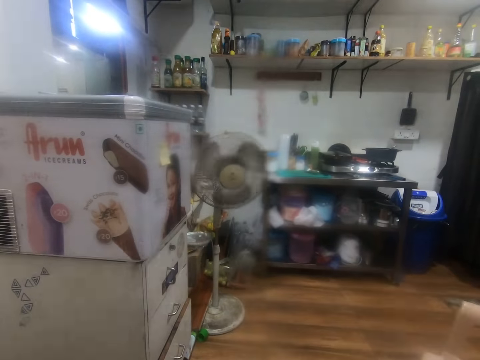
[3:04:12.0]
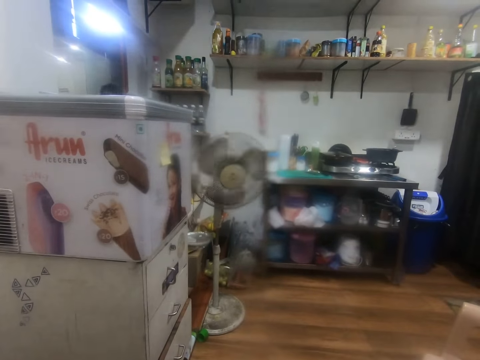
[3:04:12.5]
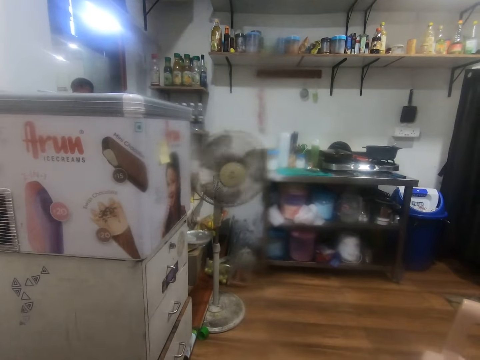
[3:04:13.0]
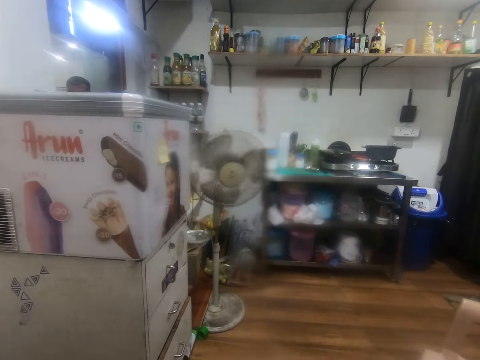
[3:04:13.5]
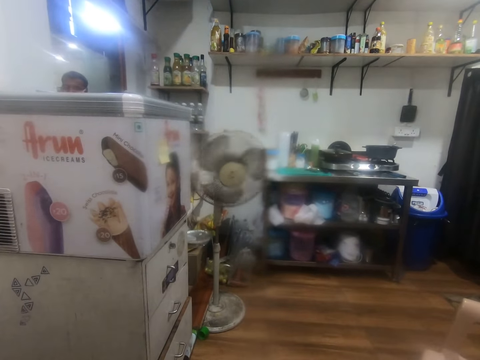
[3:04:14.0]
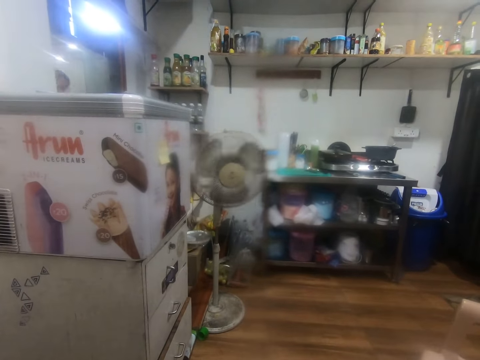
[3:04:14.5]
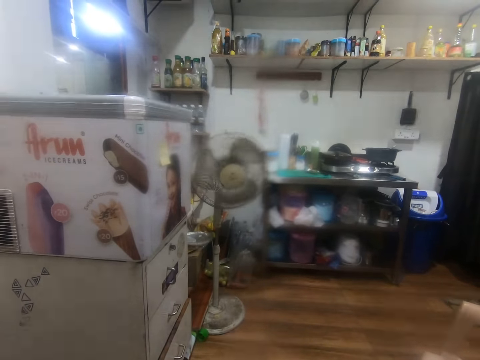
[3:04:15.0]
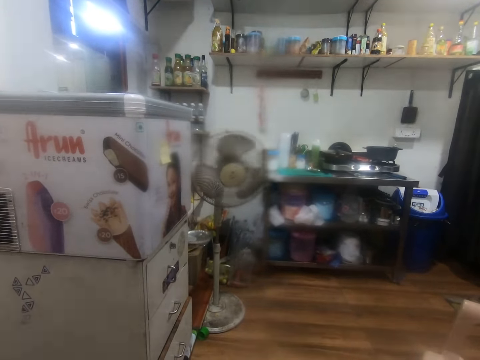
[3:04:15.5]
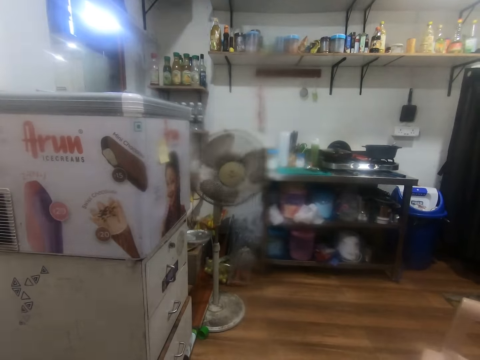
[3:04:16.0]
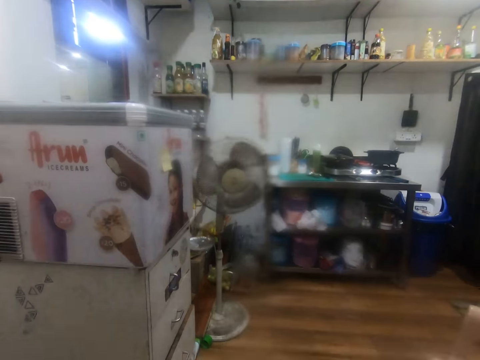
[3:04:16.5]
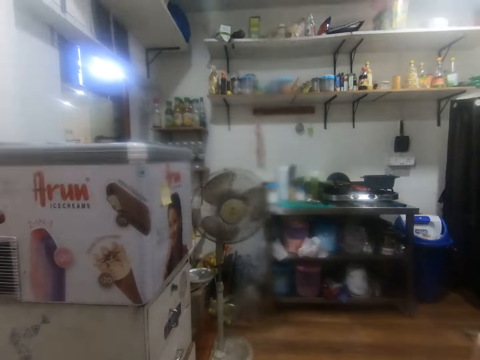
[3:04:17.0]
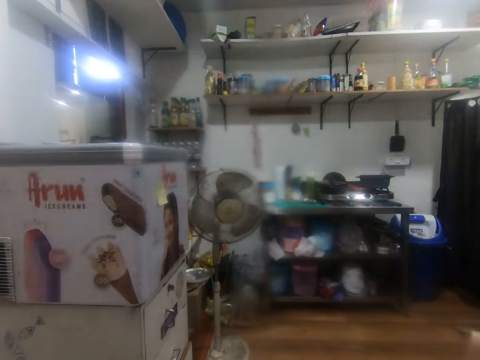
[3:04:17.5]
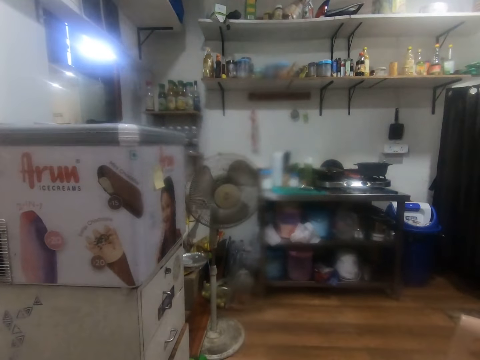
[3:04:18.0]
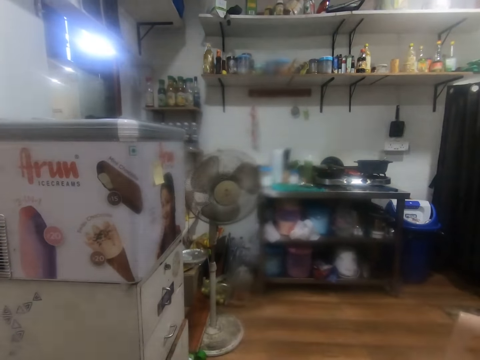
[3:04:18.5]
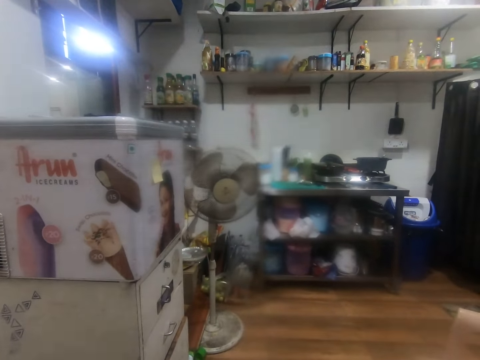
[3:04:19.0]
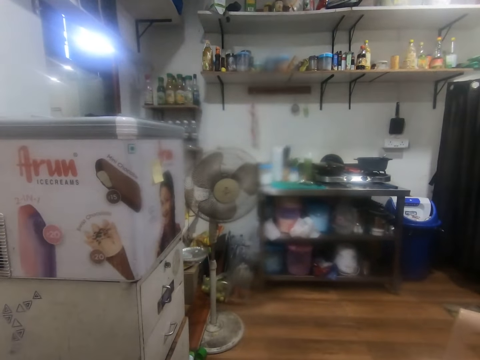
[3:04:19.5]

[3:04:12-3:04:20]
The man looks at the room.

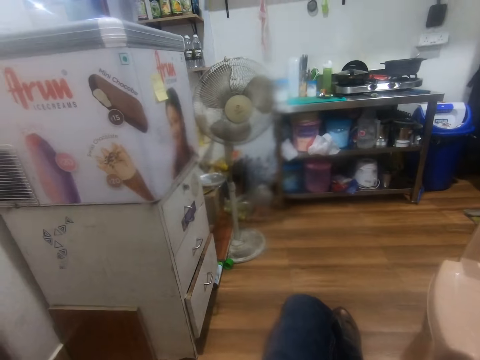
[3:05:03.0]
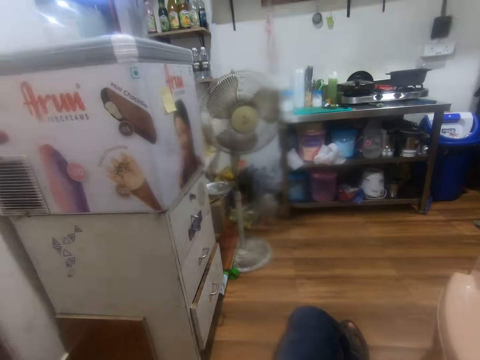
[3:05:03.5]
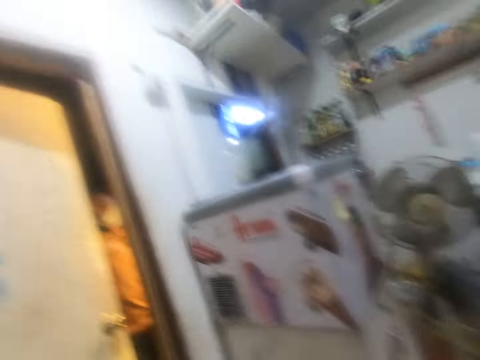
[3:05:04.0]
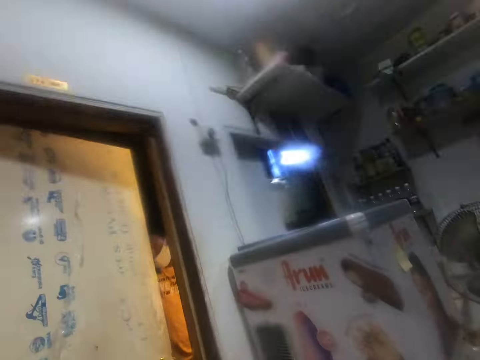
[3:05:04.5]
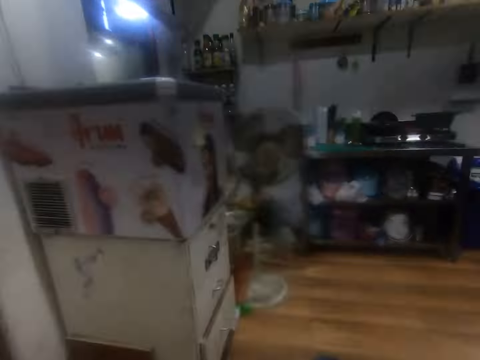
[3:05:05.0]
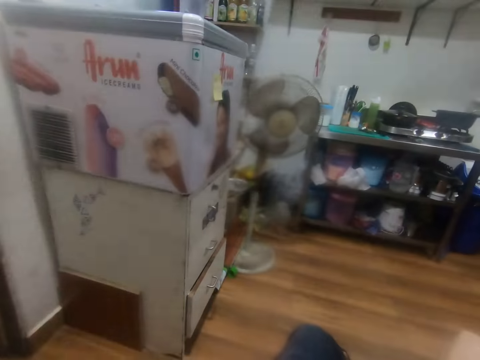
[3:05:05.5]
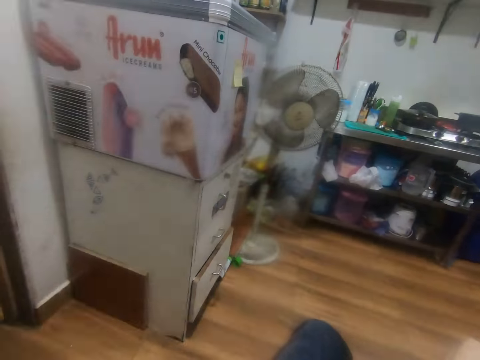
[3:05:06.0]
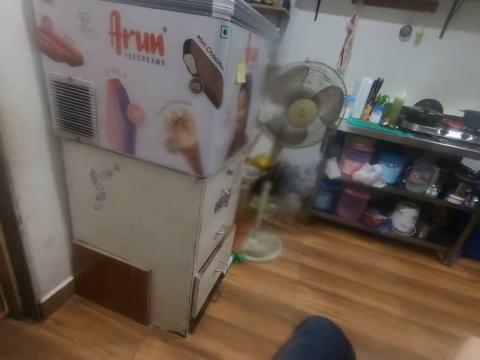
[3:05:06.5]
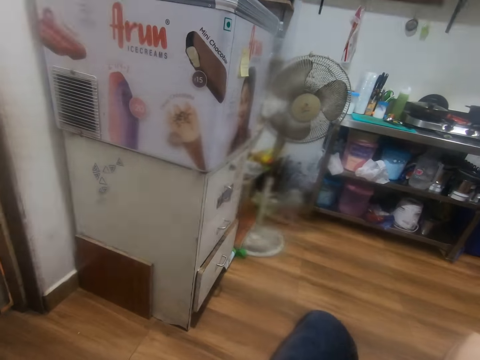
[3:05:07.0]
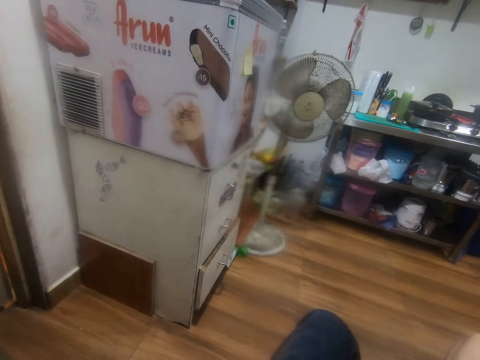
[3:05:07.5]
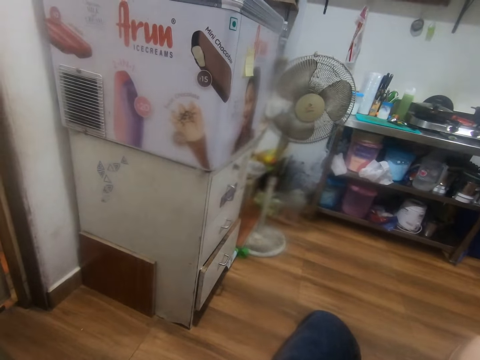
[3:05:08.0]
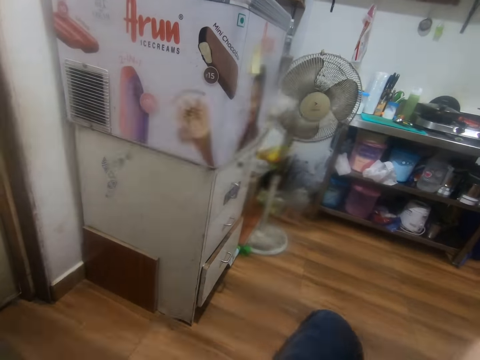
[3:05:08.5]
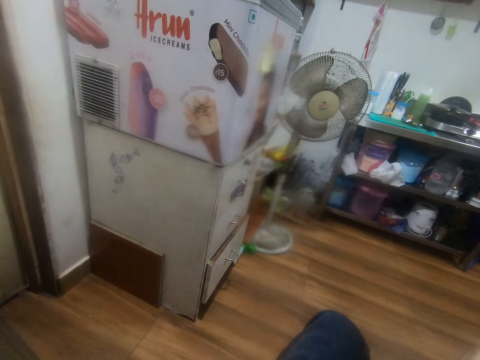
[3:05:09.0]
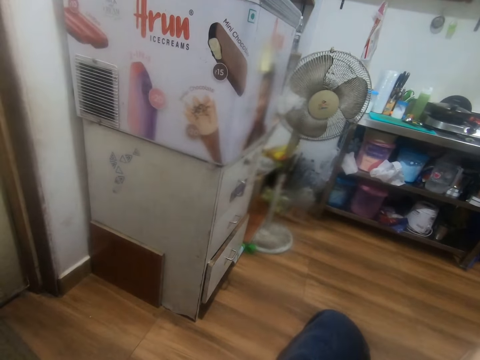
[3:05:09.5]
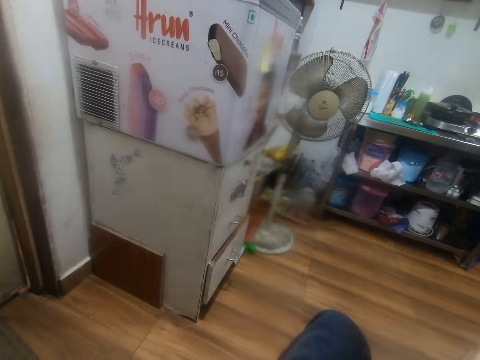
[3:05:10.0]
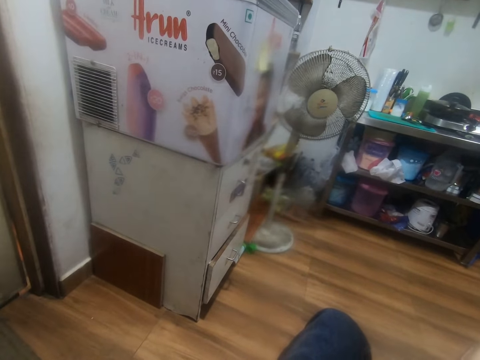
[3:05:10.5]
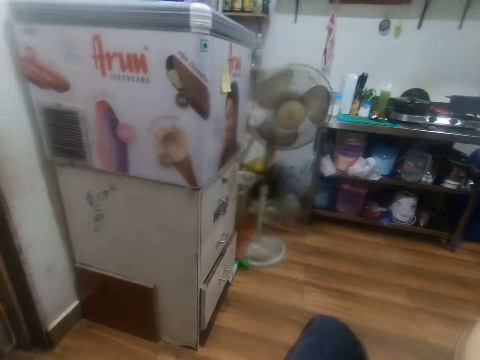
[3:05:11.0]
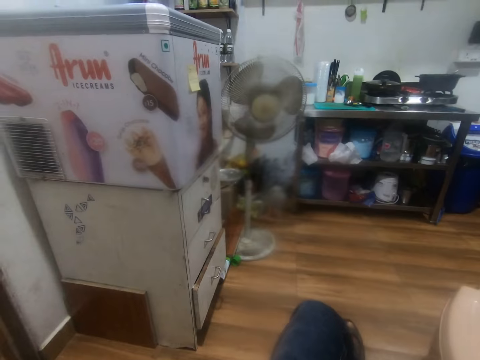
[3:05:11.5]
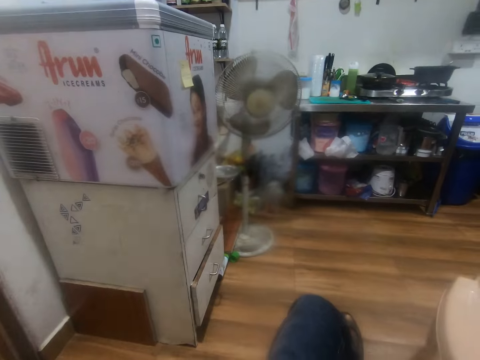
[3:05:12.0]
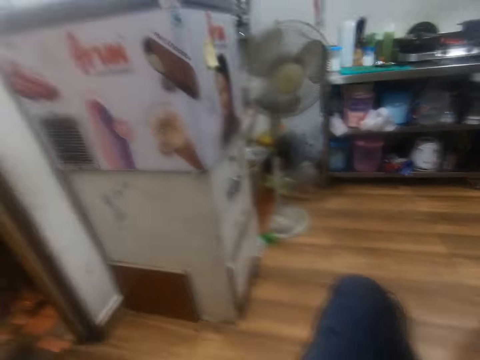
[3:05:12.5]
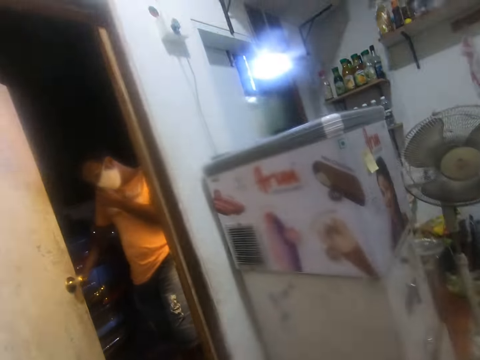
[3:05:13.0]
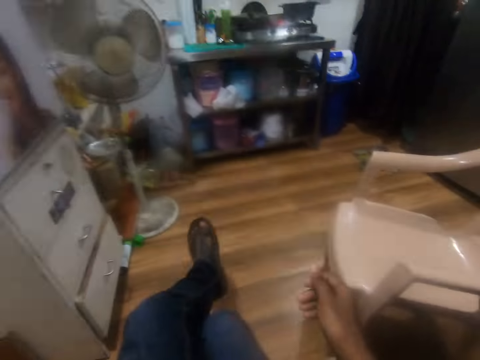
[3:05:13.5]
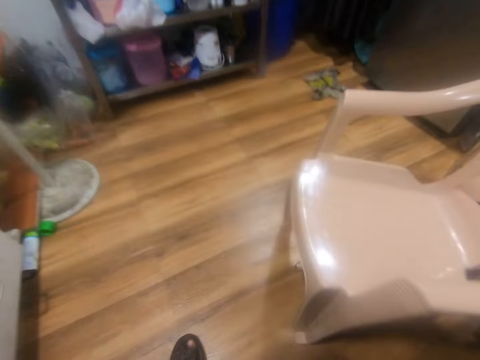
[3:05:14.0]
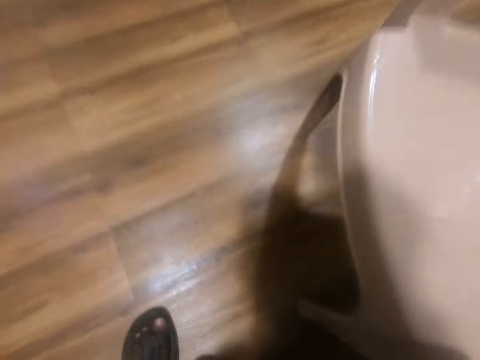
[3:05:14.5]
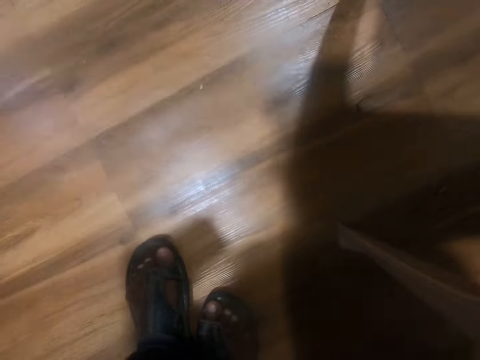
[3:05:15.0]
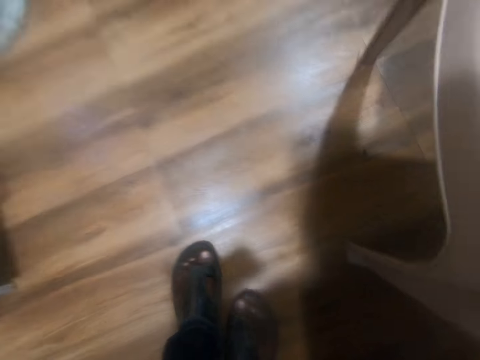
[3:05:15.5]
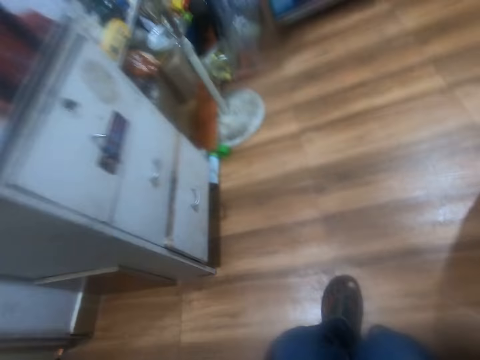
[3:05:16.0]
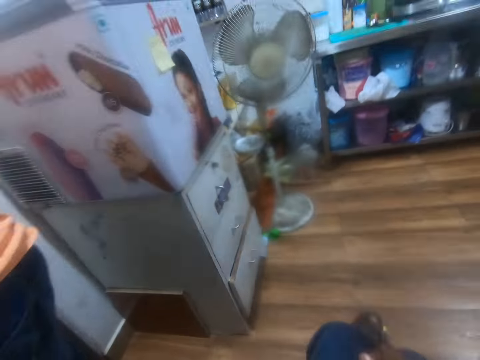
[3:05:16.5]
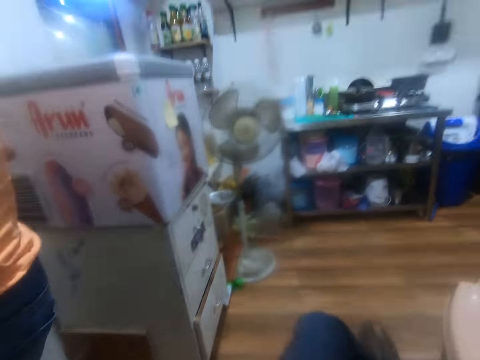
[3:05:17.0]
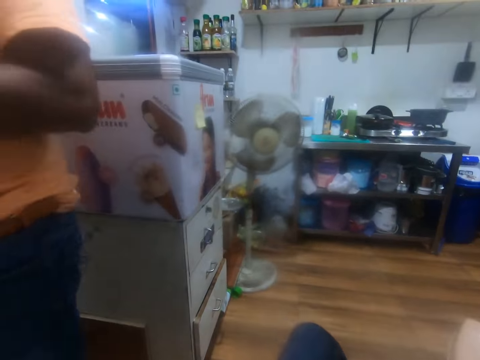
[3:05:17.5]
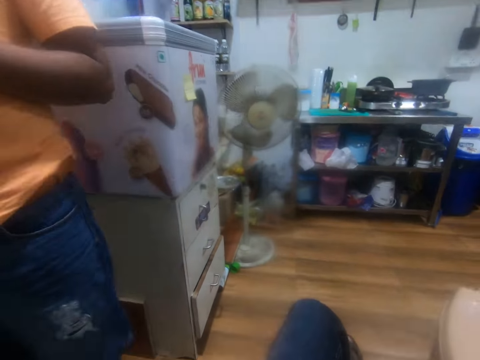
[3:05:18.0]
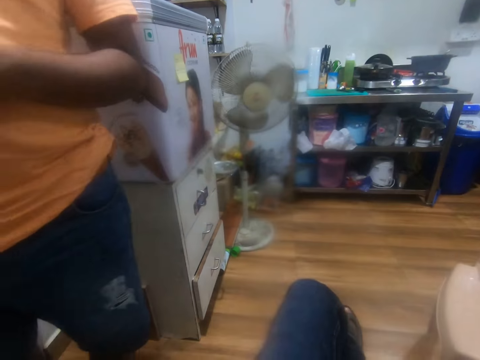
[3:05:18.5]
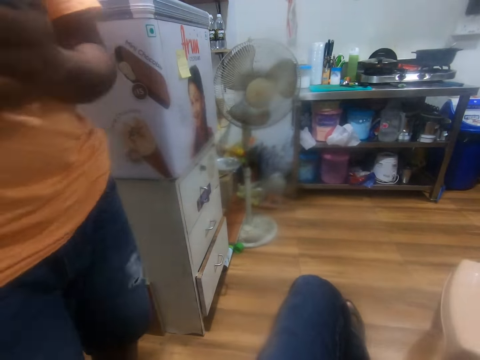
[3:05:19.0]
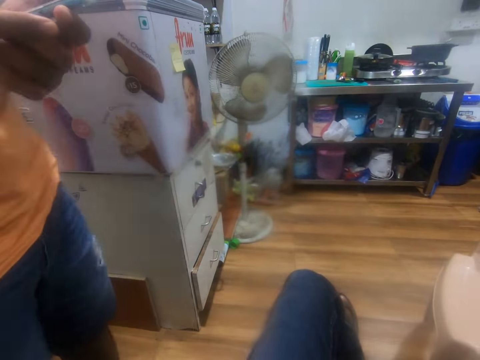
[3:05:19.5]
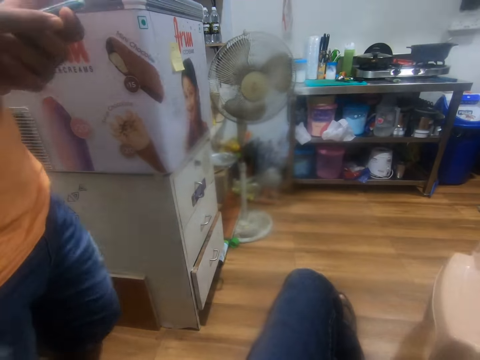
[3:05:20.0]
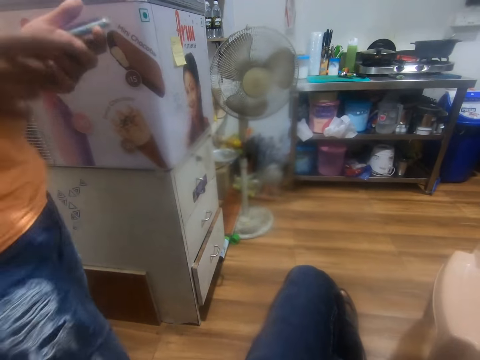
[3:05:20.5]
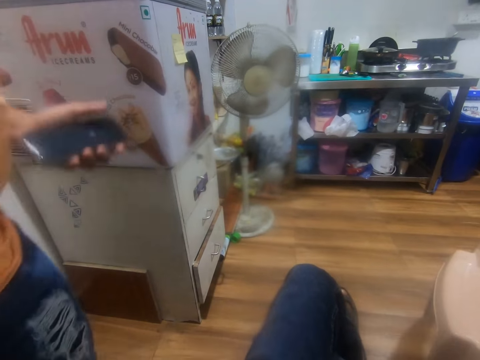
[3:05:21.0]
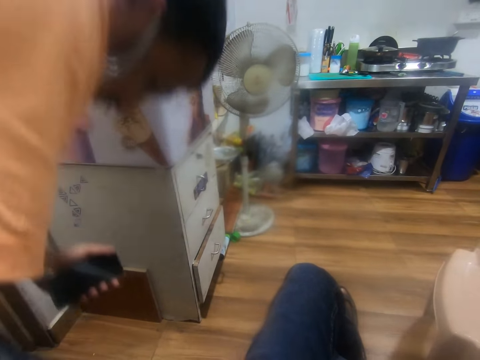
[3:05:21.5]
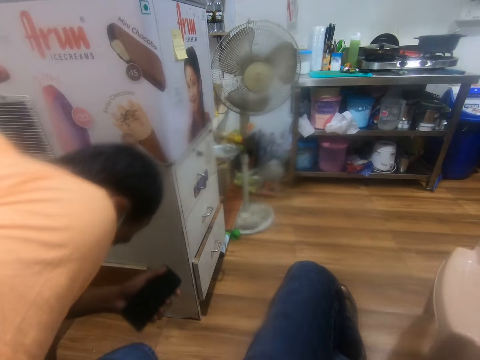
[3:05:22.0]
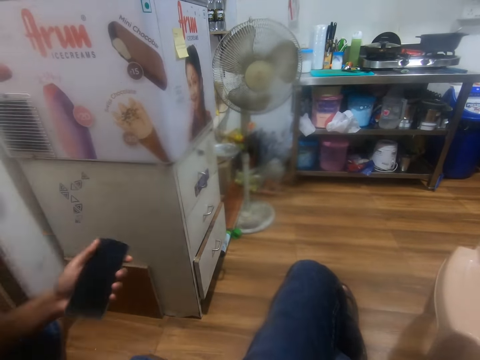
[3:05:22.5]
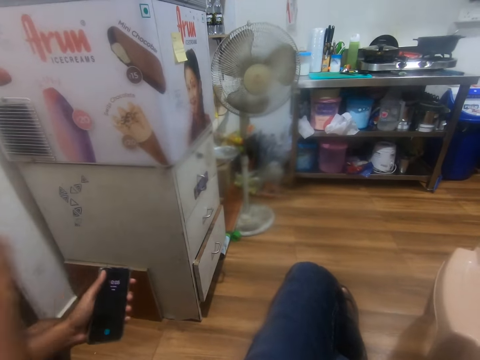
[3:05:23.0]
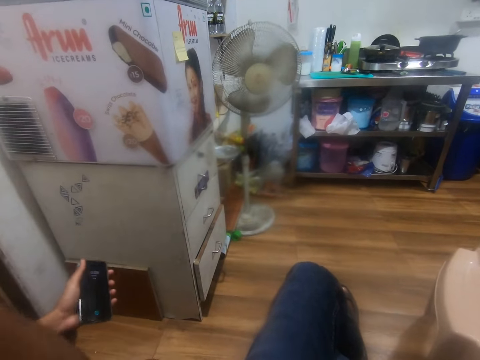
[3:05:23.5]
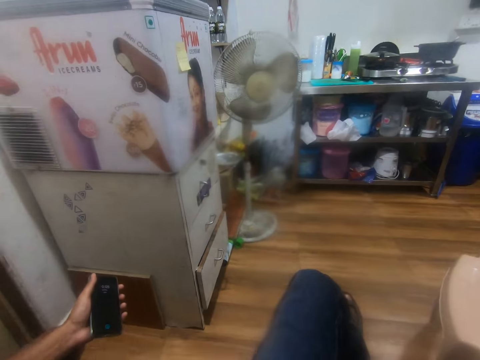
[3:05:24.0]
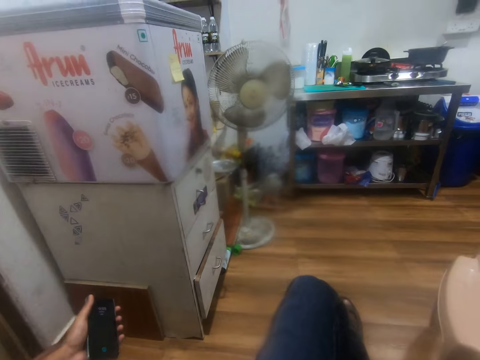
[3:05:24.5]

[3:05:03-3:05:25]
The camera wearer looks at a man. They look at the fan. They look around. They look down. They look around. They move their left leg. They look around. The man operates a phone with his hands. The man sits on a chair with the phone in his left hand.
